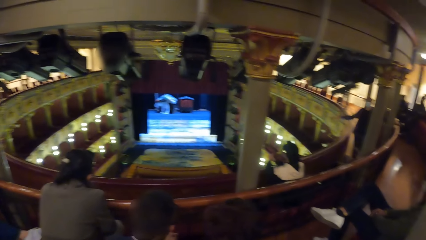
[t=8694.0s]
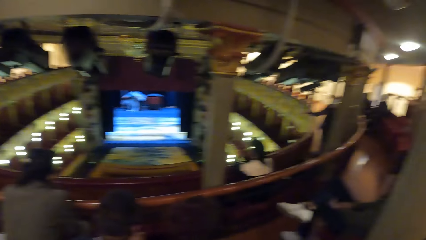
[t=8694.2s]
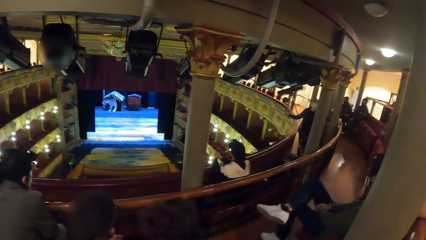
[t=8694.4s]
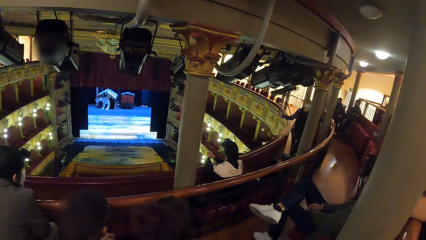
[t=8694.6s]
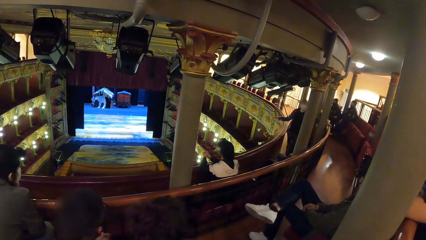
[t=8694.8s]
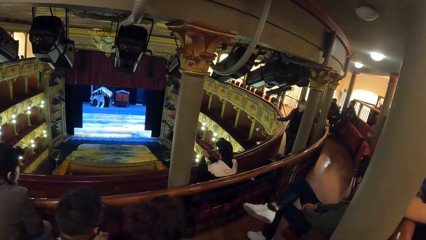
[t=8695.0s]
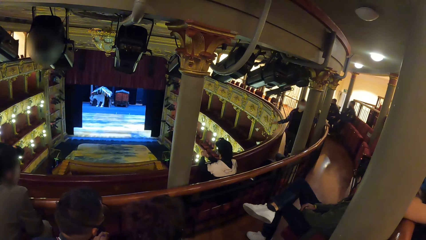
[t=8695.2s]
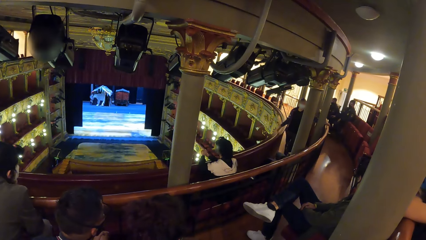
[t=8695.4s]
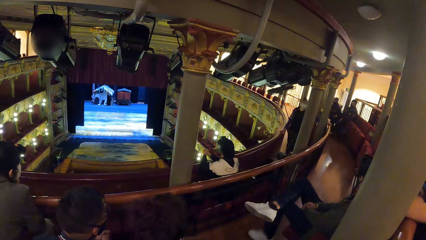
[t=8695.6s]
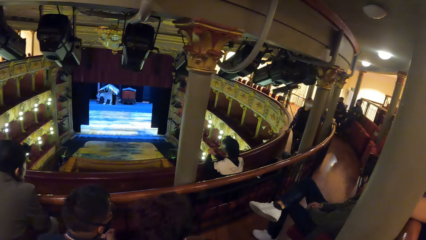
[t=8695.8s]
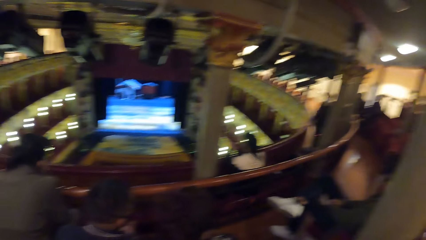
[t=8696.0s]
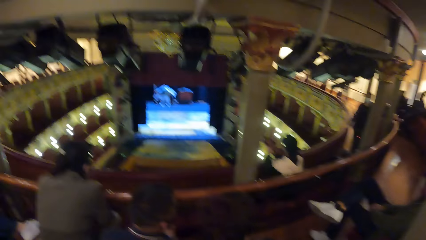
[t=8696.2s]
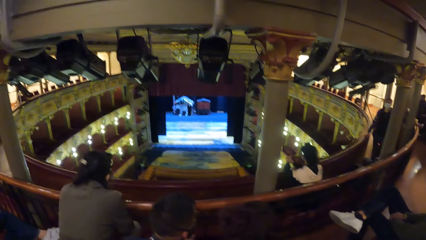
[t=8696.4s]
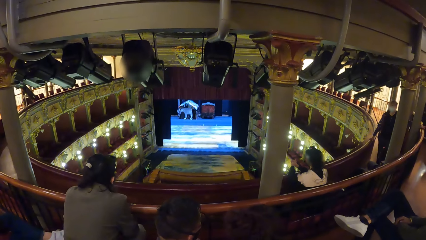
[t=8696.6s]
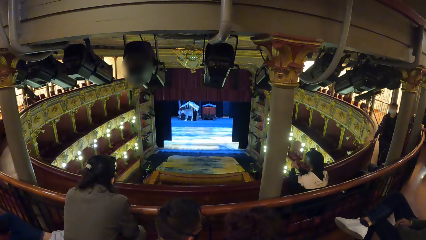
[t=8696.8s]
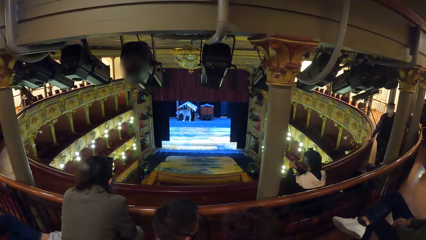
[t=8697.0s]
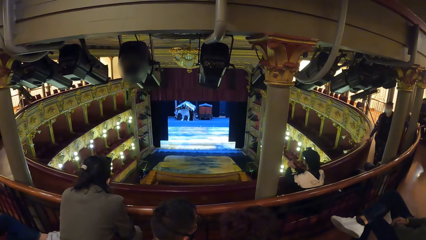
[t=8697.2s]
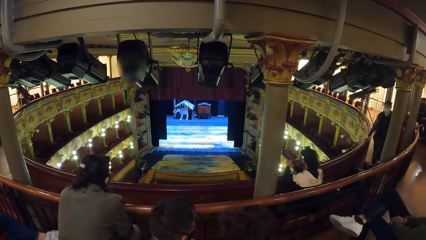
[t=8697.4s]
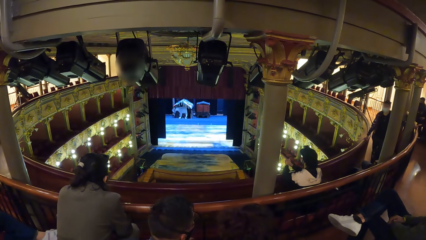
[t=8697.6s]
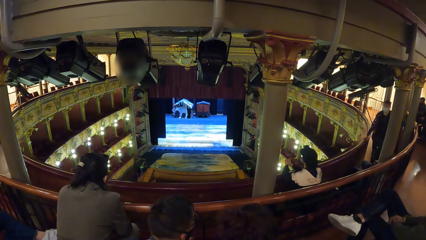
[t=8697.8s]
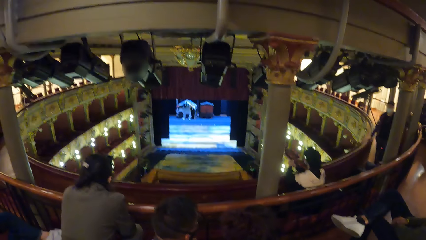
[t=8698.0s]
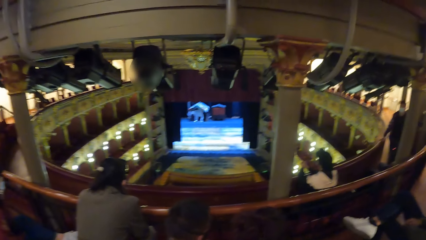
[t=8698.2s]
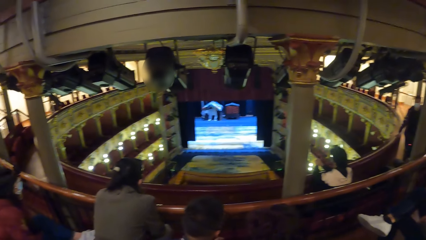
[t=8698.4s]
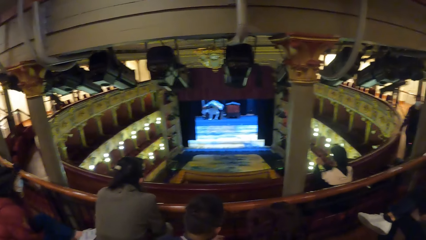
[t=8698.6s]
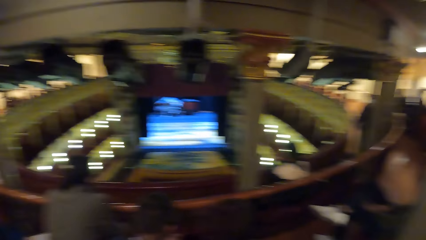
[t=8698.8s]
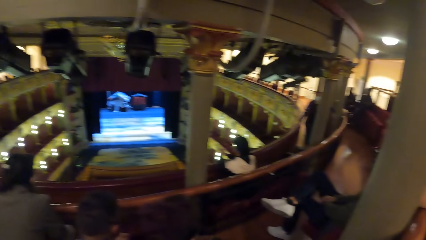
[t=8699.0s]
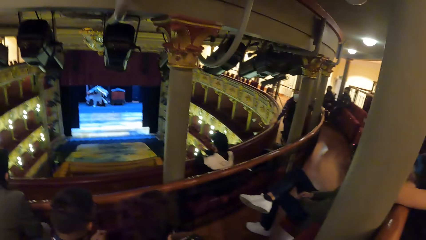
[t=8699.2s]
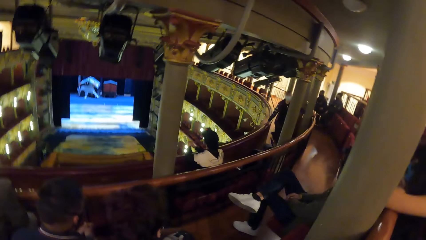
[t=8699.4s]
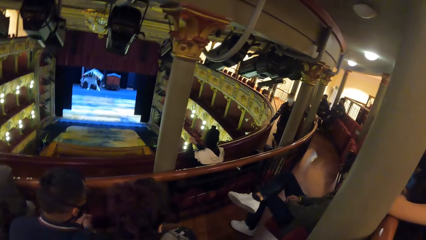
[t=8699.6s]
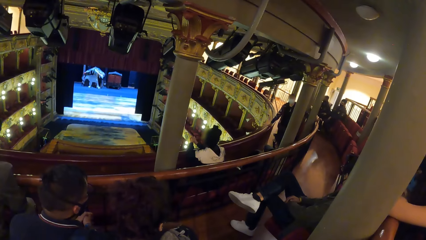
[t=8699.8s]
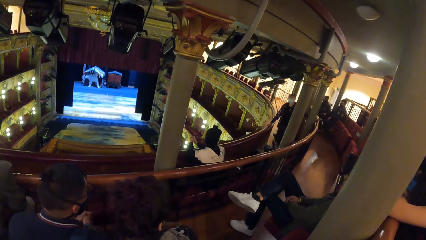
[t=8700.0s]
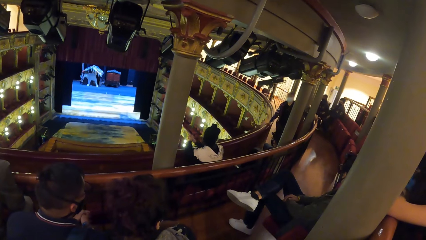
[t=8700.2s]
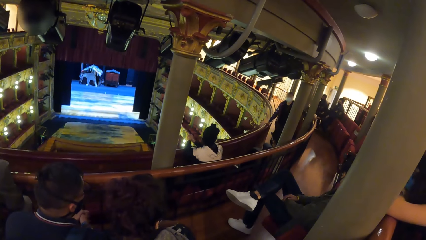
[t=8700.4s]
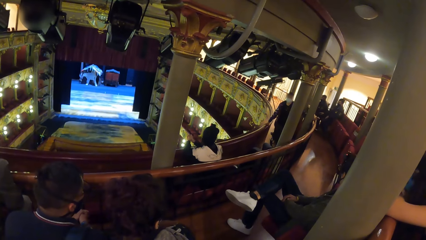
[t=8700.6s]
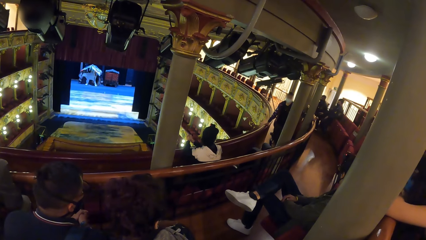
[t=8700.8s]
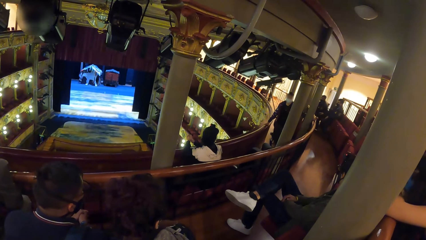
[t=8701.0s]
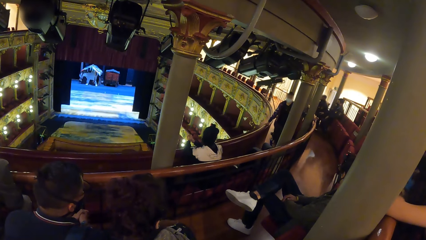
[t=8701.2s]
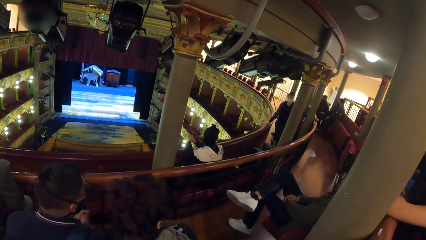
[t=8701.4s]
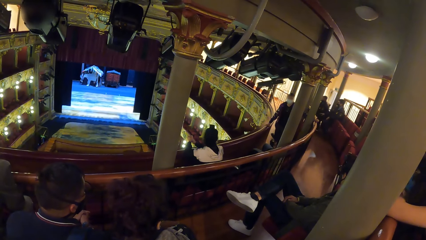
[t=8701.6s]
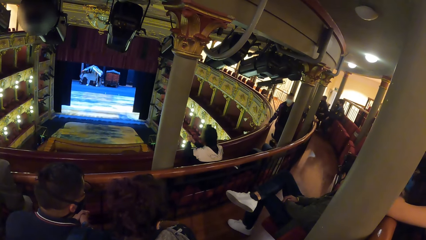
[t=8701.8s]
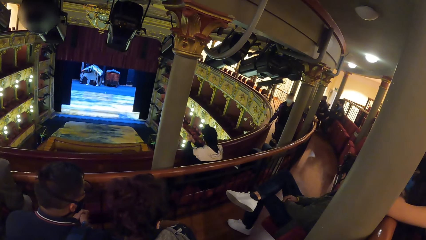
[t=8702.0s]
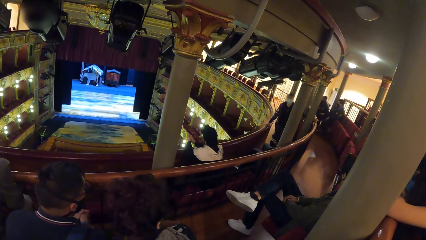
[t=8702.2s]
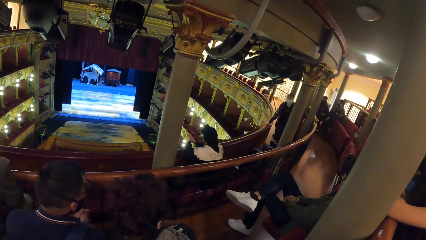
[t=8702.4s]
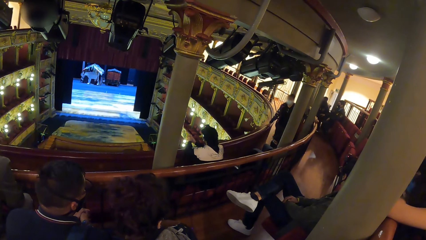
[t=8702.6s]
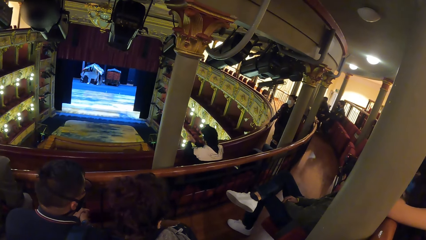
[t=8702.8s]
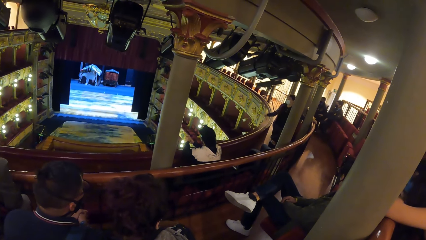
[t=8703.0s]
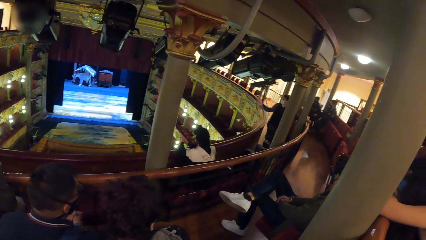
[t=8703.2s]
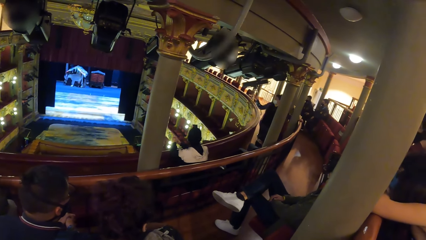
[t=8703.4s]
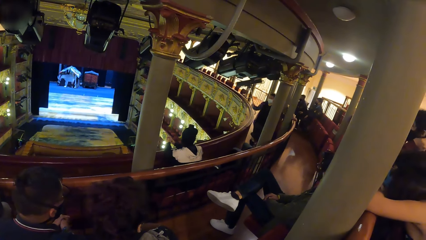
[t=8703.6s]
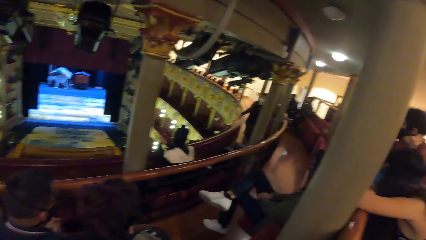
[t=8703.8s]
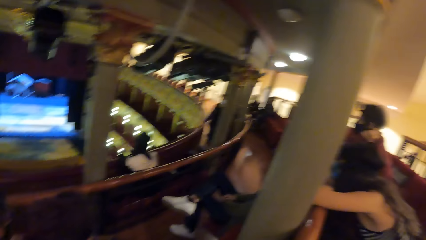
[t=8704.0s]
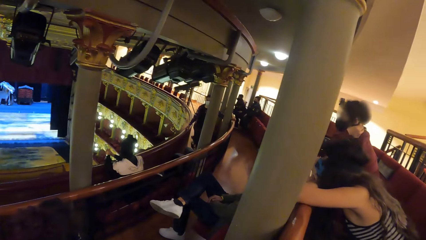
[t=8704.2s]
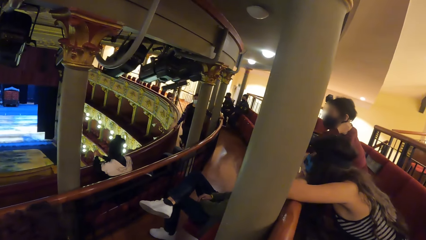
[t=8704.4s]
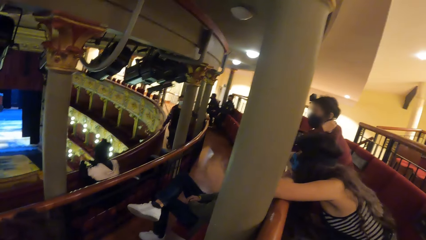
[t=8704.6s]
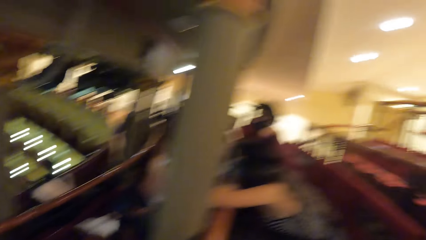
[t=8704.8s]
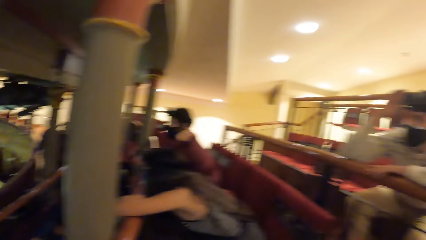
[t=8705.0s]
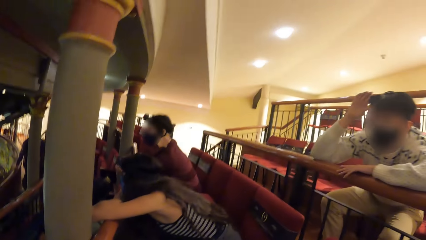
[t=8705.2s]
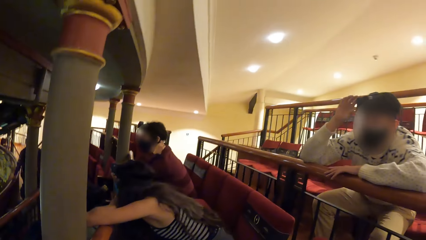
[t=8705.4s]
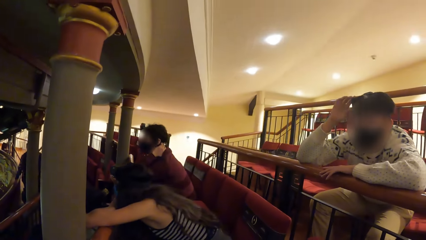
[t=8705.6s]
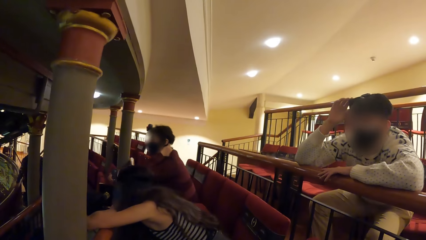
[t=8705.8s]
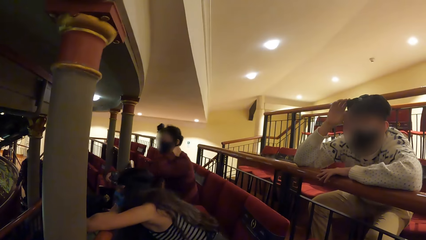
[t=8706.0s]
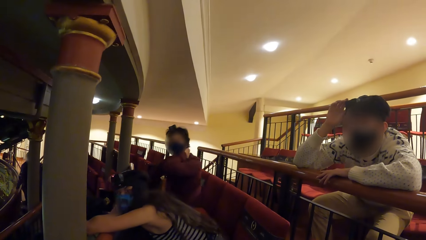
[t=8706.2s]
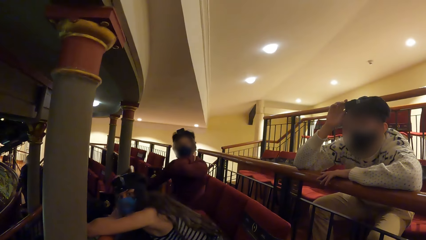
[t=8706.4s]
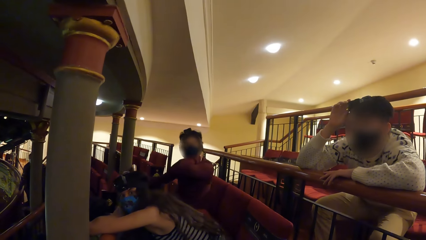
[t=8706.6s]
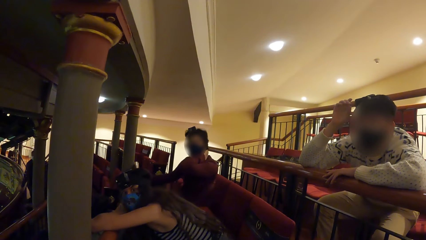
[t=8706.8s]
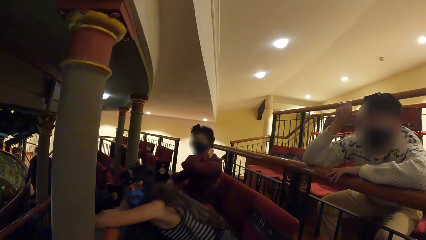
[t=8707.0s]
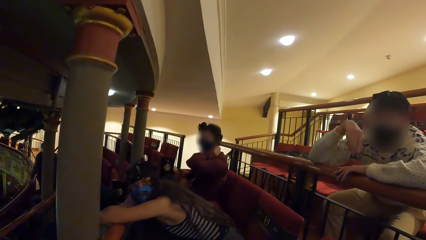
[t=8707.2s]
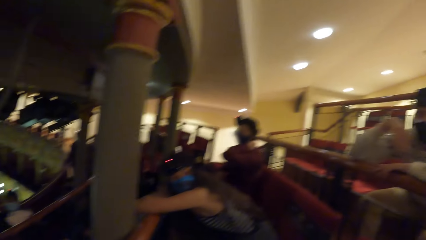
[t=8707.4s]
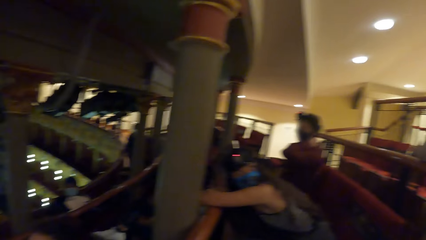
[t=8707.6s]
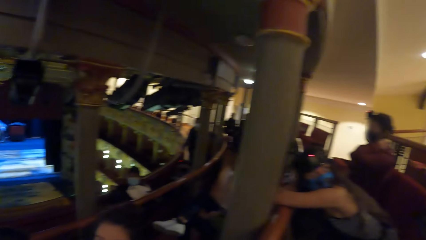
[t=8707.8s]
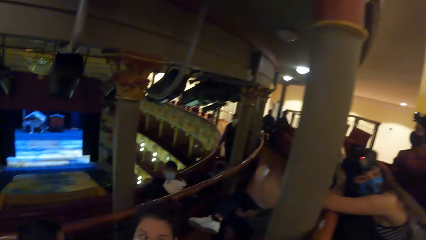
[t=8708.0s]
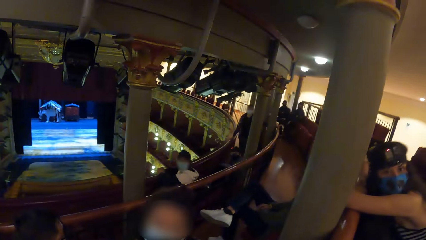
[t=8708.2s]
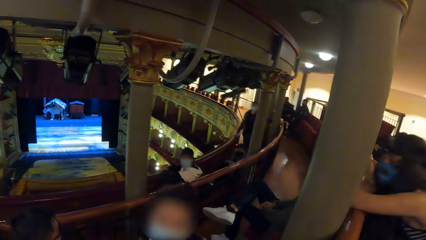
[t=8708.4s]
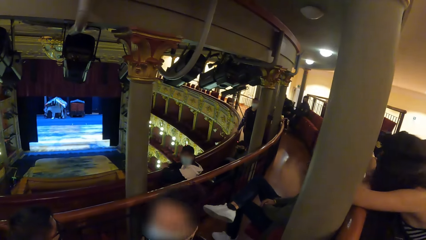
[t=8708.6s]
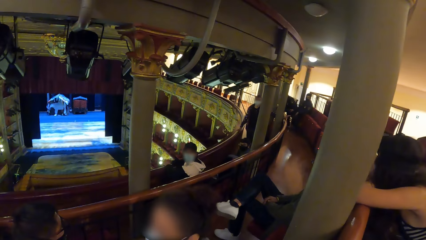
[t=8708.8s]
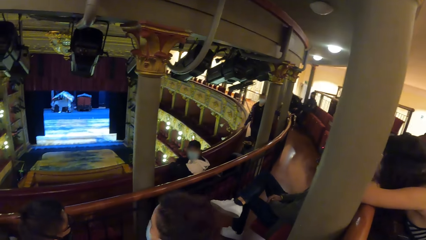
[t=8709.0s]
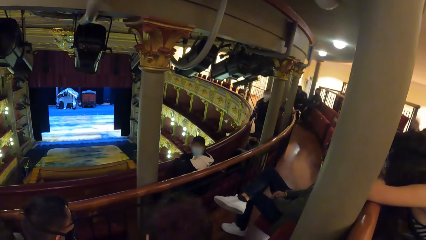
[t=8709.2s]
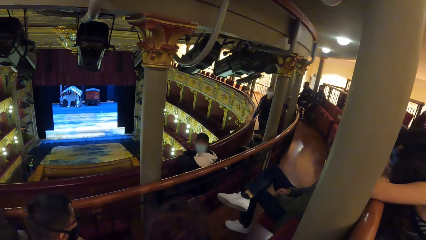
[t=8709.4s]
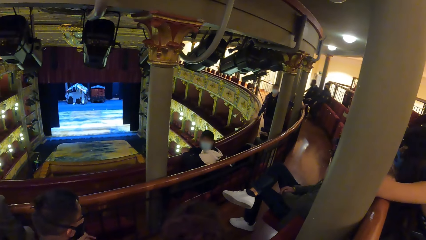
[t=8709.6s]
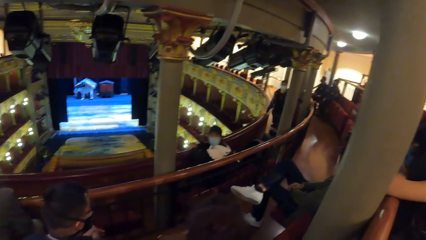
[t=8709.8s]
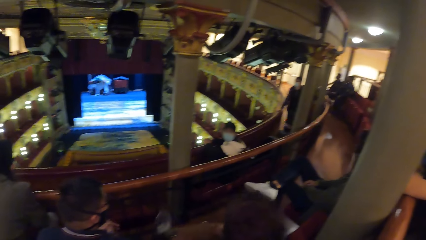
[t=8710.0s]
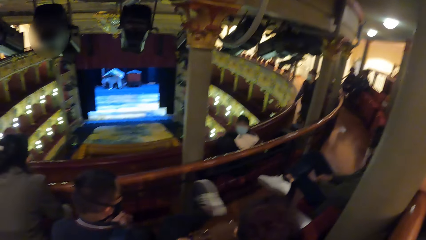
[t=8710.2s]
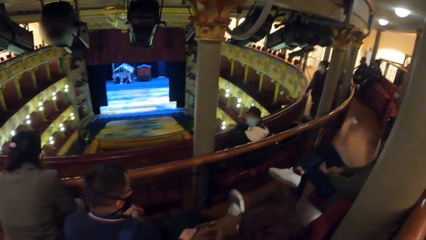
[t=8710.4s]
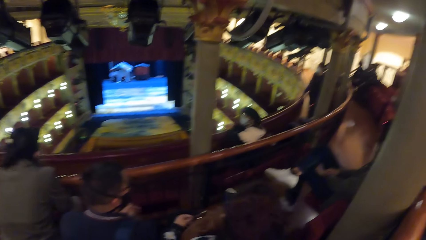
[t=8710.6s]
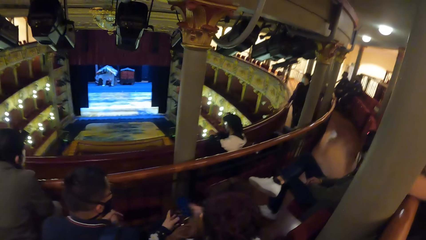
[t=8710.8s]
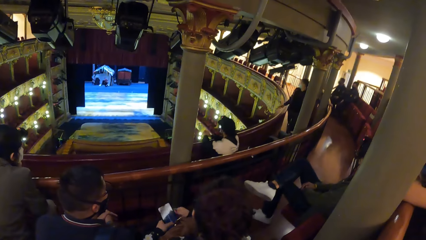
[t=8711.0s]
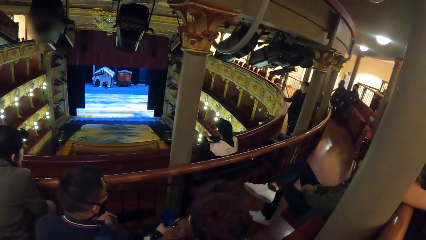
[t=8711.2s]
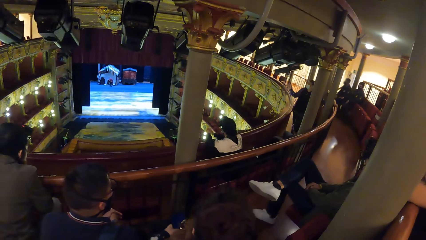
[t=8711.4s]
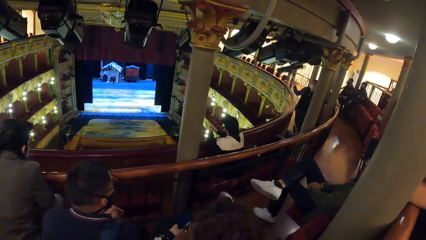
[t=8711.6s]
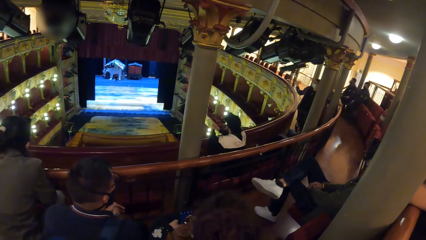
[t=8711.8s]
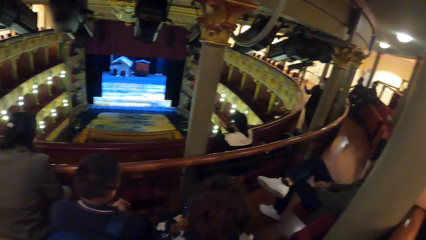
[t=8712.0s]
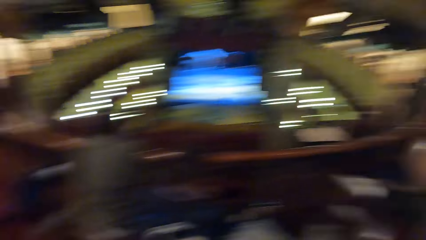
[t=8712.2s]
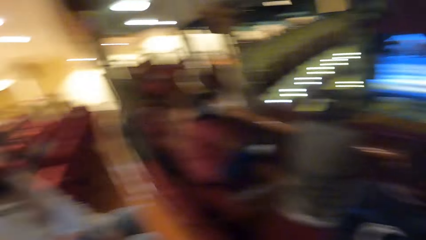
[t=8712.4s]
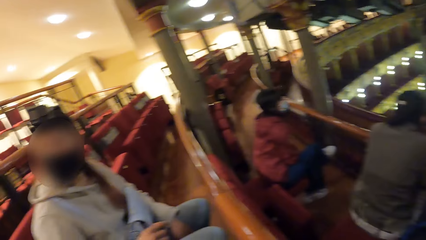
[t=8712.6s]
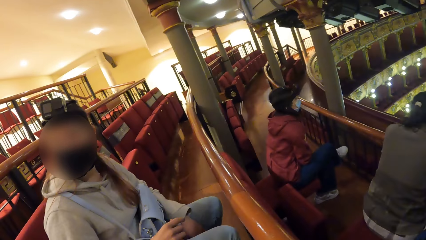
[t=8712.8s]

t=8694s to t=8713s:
The camera wearer watches a movie in the theater. A person talks to the people. The camera wearer talks to another person. They watch the movie in the theater. The woman places her left leg on her right leg. The first person talks to the people.
